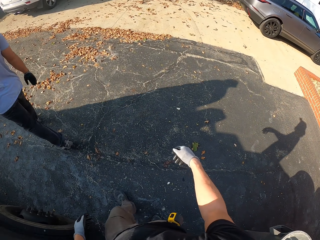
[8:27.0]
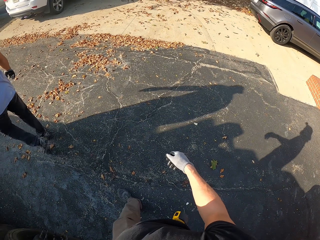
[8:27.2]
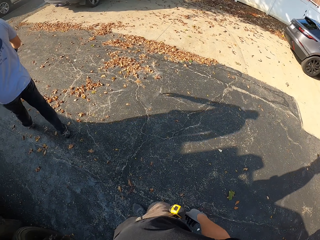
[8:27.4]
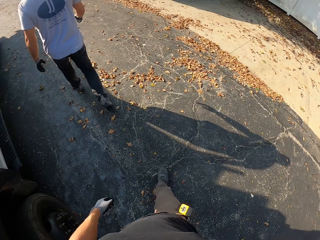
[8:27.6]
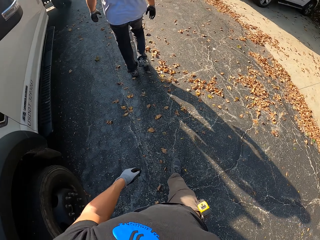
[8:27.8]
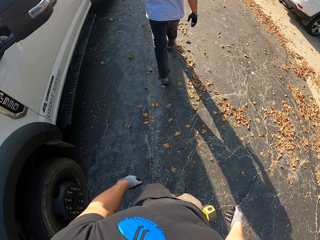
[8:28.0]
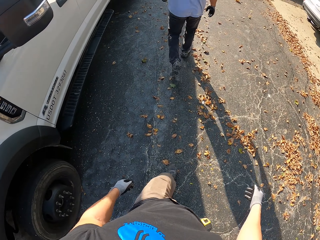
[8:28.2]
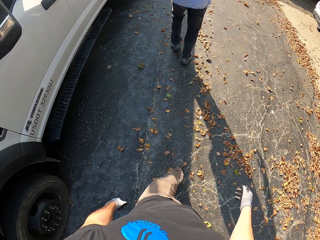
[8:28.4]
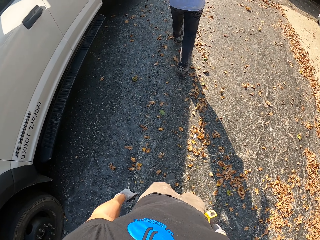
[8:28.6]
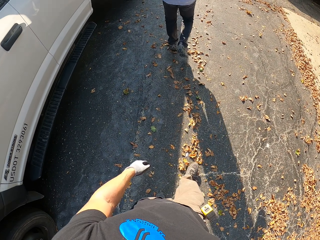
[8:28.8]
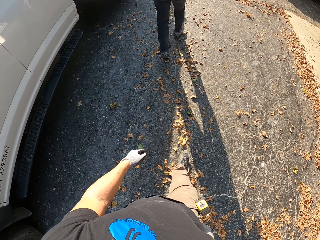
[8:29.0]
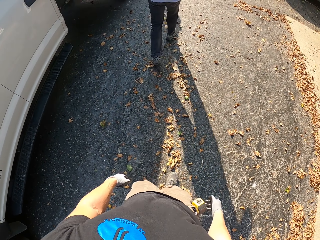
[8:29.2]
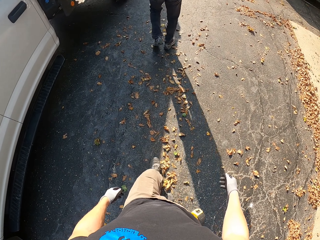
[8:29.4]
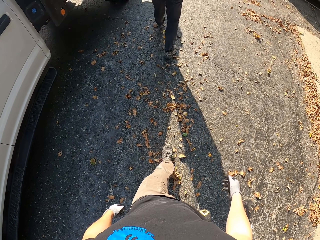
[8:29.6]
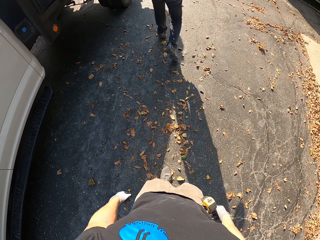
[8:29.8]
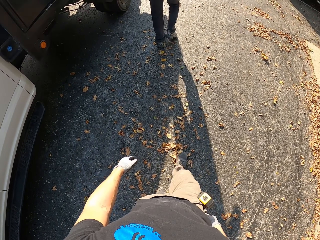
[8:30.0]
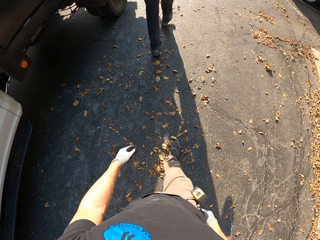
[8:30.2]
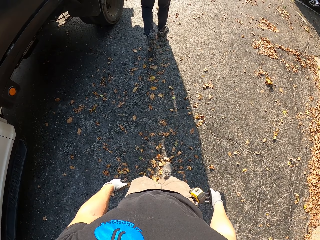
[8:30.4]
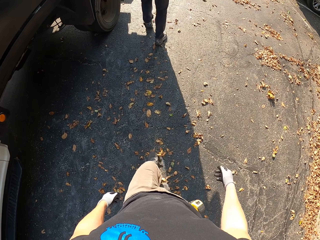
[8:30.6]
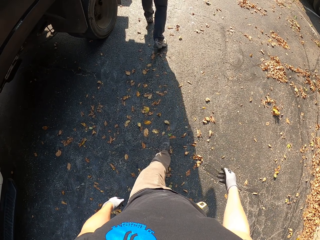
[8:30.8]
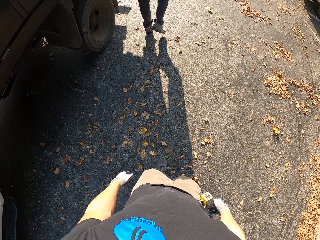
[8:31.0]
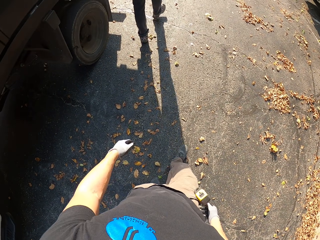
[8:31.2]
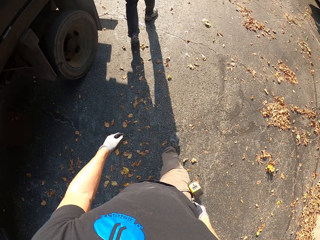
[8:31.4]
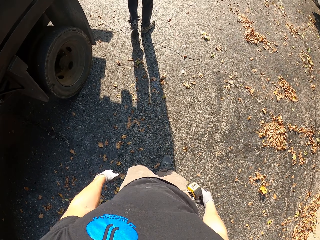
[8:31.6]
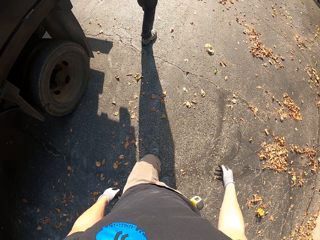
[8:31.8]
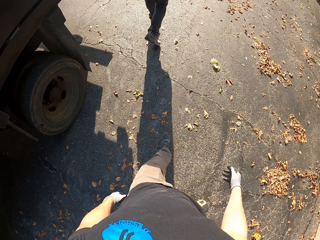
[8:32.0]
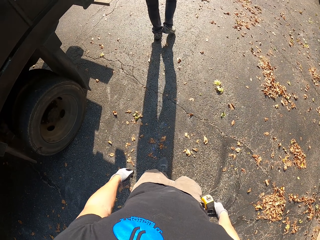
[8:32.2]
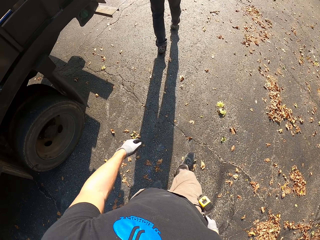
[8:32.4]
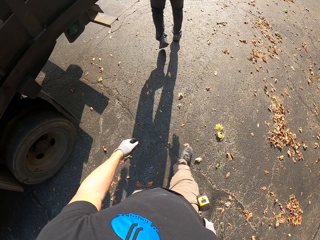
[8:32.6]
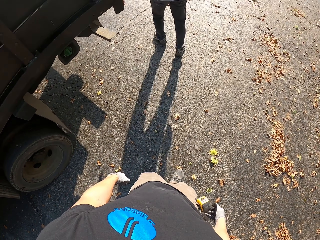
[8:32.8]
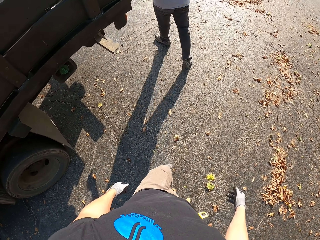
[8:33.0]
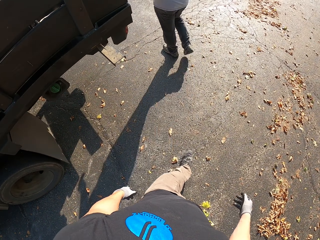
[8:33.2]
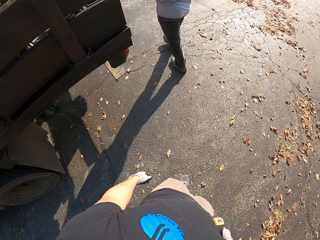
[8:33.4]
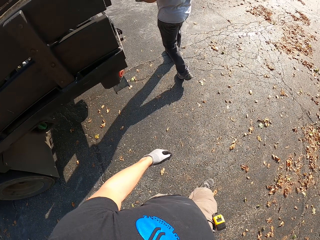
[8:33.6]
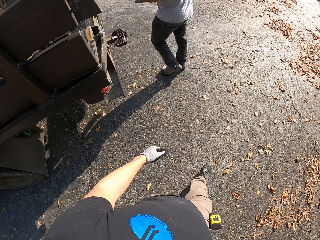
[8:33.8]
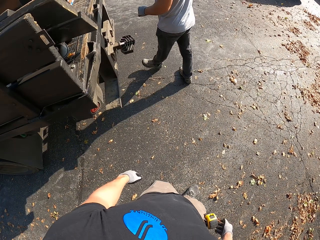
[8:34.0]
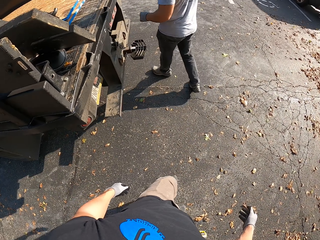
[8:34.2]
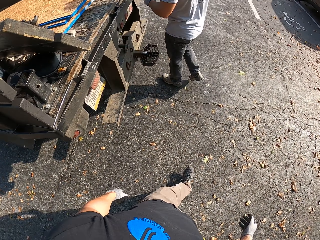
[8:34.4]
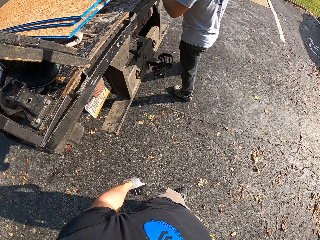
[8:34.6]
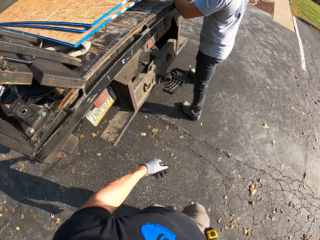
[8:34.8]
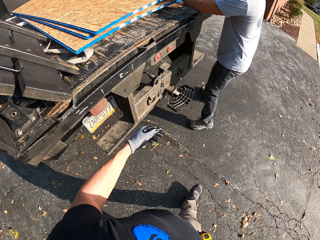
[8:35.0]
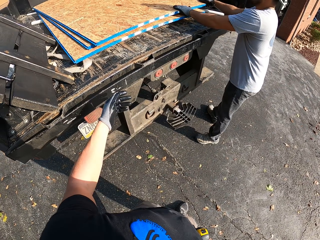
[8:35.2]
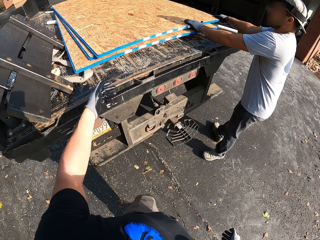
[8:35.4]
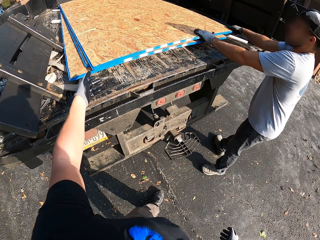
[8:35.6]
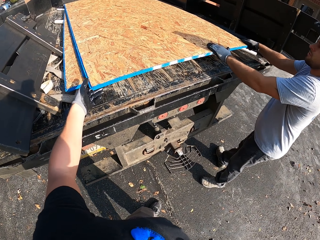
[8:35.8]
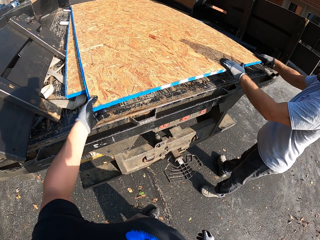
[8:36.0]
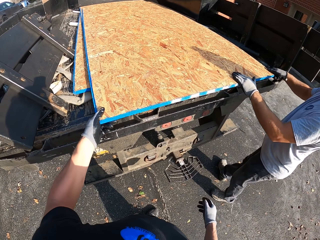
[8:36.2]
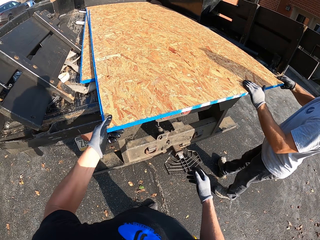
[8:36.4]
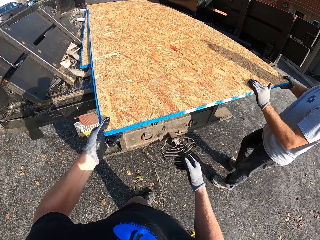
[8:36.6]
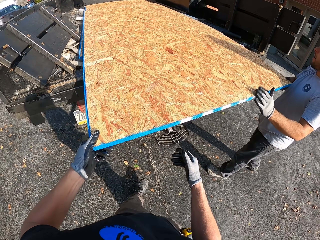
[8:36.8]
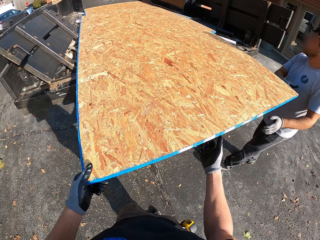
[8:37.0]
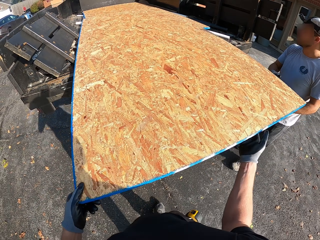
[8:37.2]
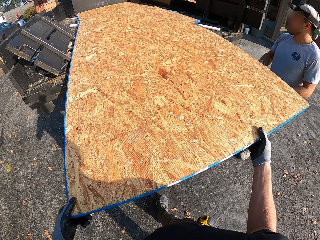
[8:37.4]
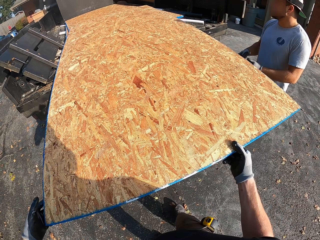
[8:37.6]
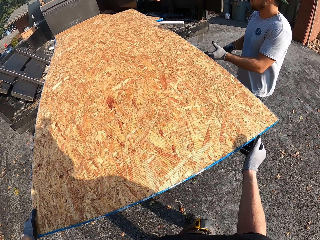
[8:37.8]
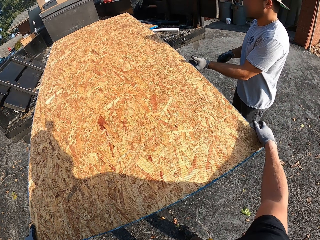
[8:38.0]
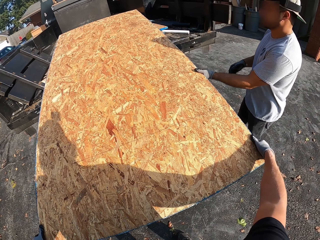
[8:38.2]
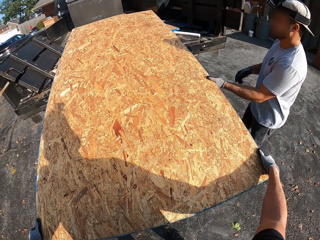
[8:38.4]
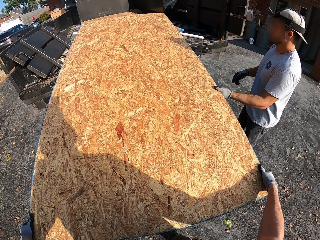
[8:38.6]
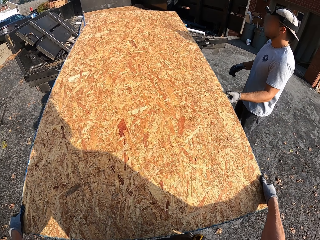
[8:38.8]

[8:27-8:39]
The camera wearer walks to the truck. A man walks to the back of the truck. The man pulls a cardboard. The camera wearer drags the board from the vehicle with the man.

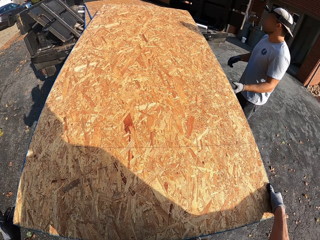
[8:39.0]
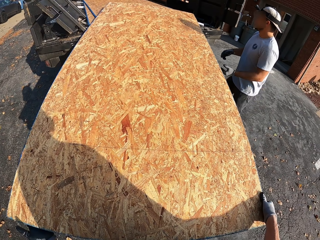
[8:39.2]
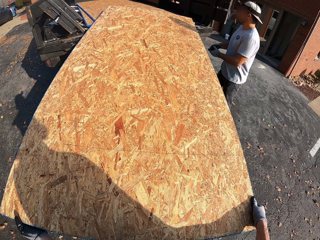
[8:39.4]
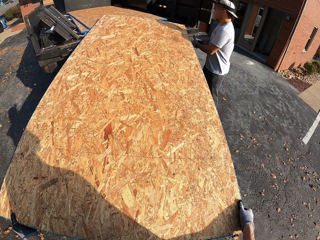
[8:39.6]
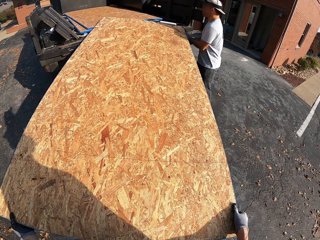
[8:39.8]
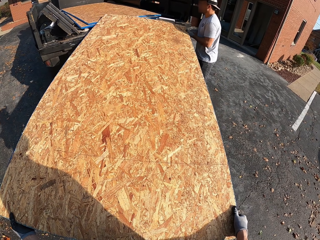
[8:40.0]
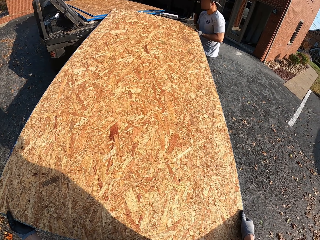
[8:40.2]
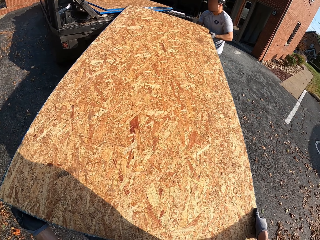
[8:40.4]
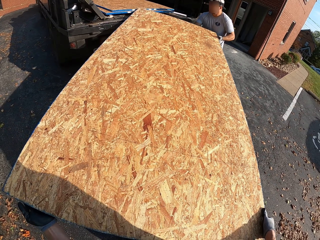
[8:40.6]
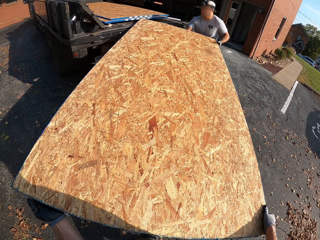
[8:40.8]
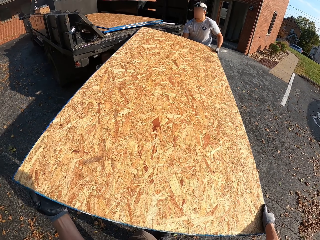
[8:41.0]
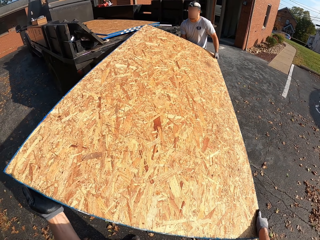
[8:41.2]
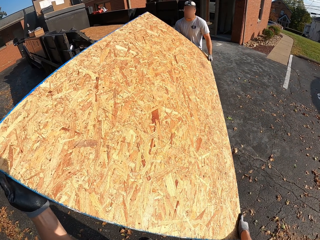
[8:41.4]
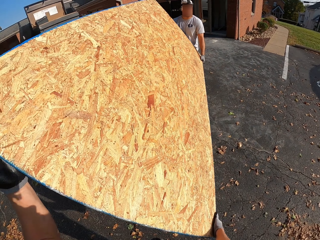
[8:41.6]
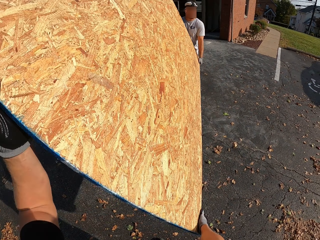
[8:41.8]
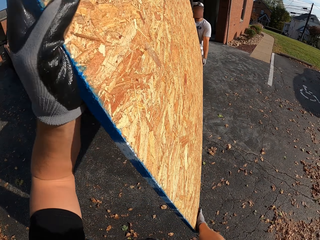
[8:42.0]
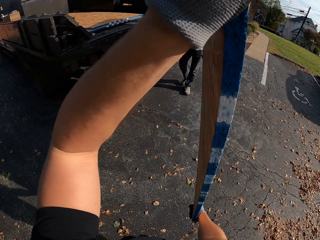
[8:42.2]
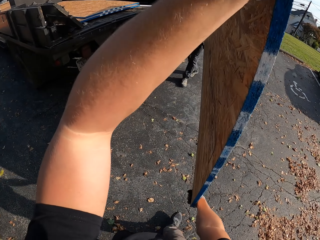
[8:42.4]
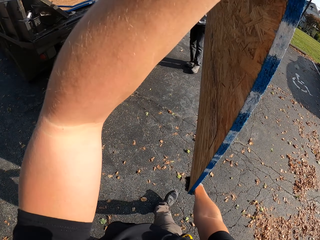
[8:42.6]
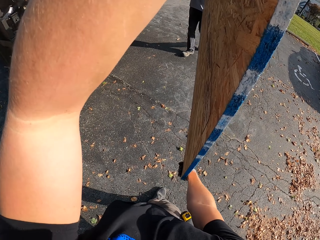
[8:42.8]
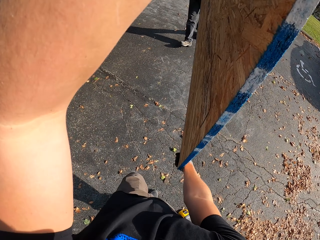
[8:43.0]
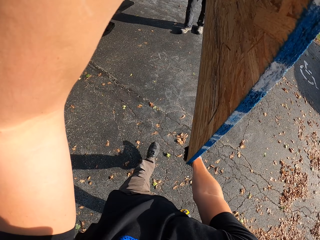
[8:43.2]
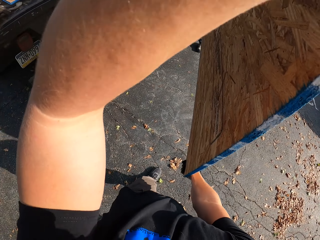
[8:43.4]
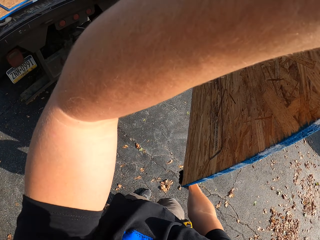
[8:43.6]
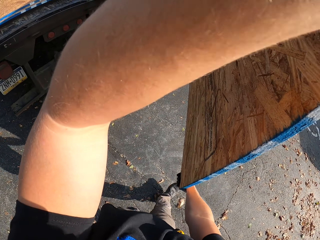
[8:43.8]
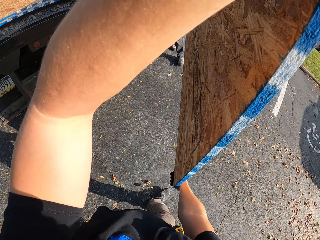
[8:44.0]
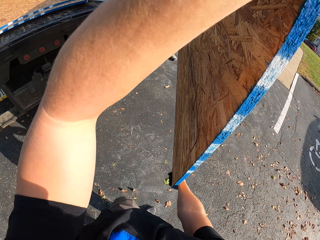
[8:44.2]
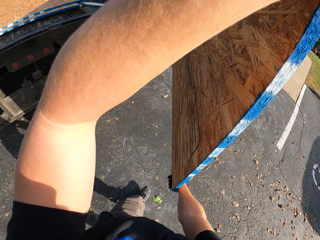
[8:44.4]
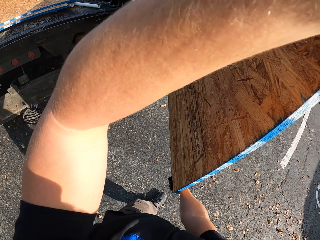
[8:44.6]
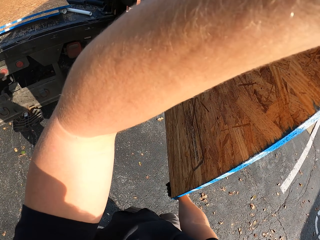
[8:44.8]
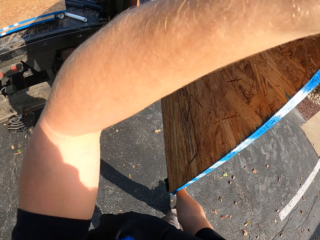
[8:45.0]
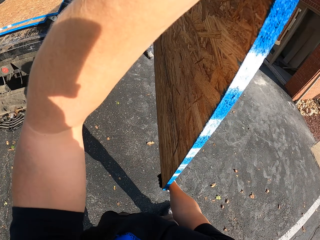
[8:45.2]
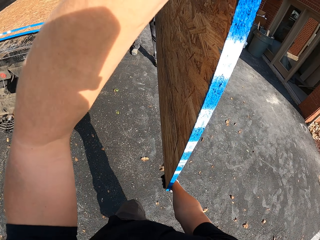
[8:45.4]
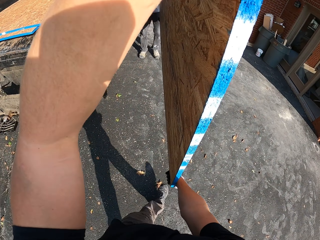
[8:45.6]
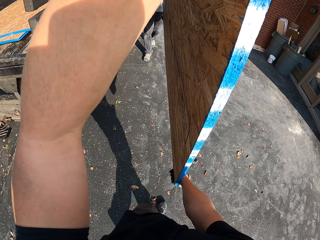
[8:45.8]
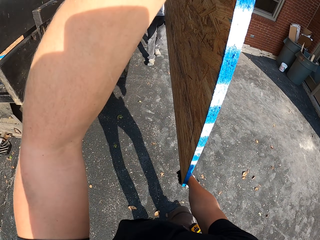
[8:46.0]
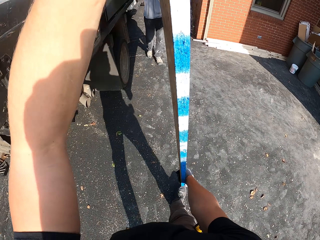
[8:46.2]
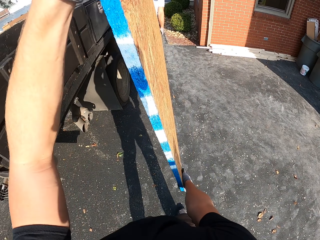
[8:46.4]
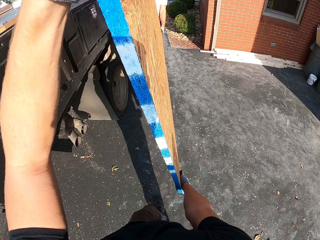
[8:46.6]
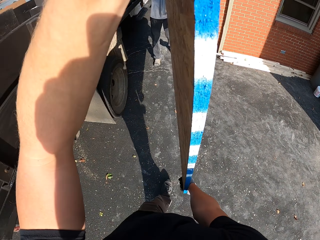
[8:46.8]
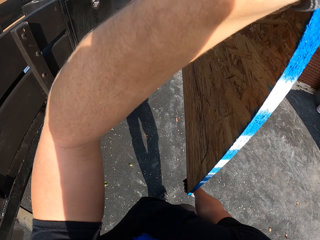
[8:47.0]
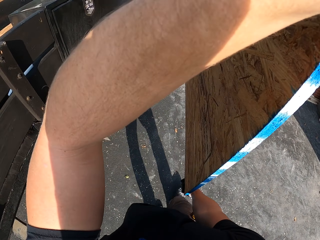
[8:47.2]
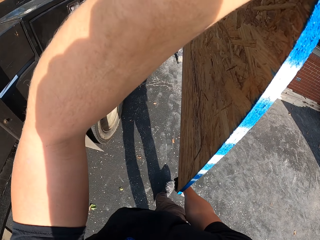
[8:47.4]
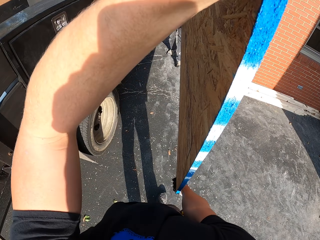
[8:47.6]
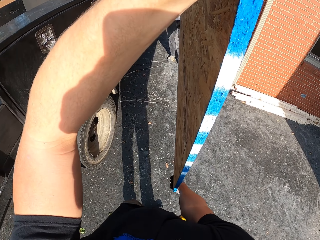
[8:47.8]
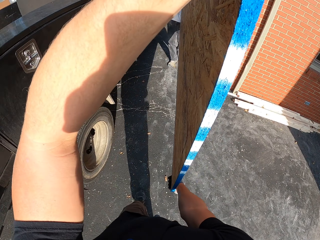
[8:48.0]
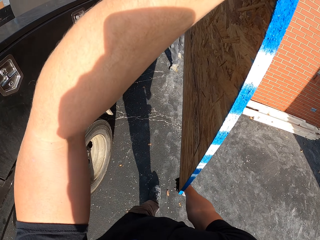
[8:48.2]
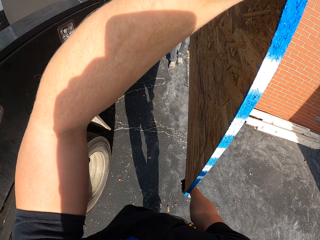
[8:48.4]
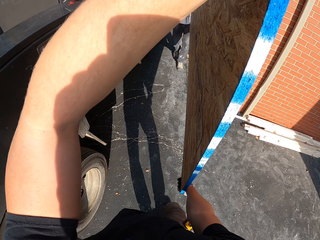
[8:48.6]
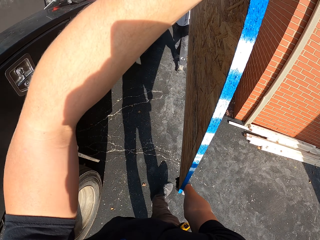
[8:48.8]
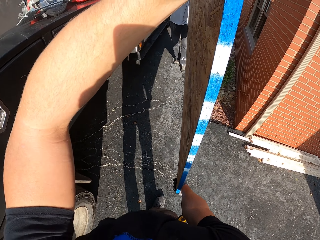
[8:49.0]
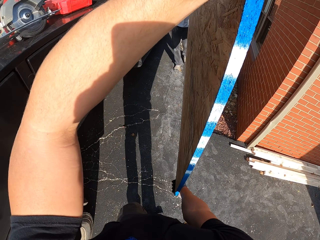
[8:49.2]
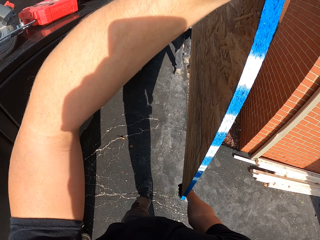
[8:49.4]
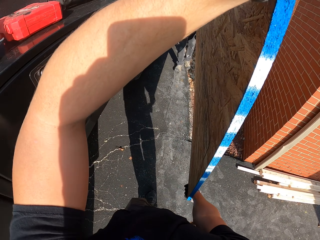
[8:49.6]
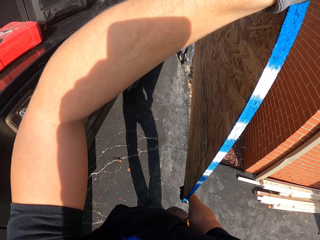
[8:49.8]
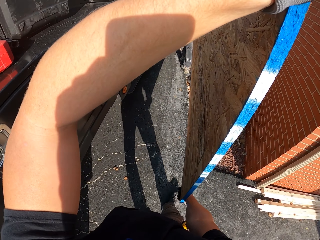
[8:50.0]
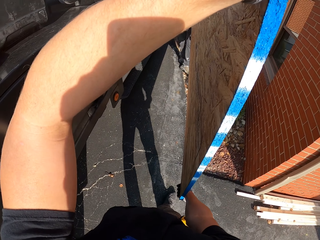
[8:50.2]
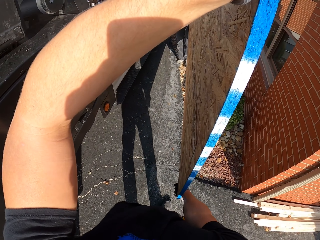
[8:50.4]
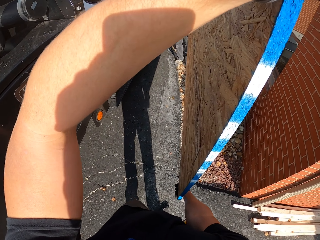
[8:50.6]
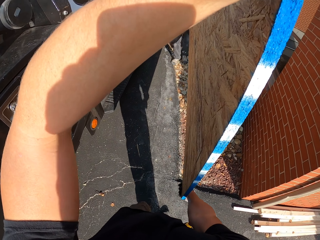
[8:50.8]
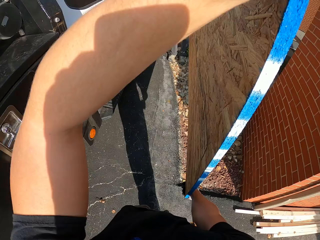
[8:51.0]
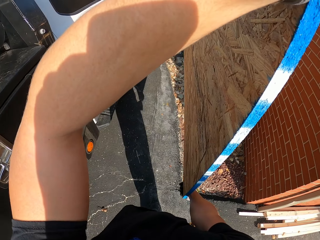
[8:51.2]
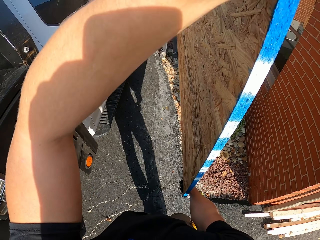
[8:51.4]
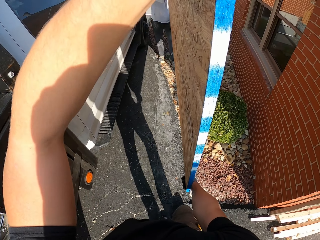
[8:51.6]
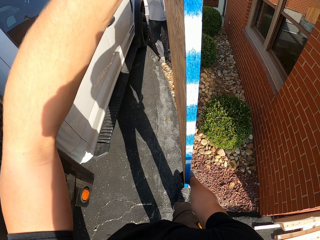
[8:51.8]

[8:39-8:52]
The camera wearer carries the cardboard. A man carries up the board with the camera wearer. The man walks to the house. The camera wearer walks to the house.
